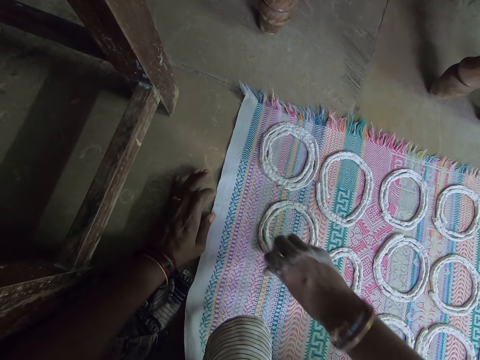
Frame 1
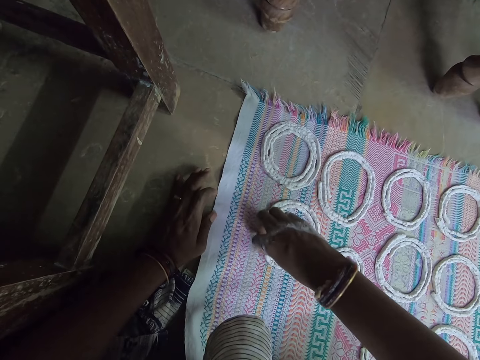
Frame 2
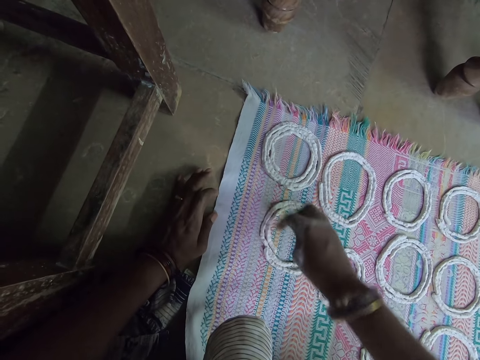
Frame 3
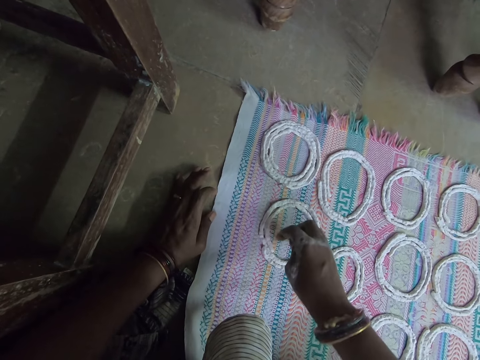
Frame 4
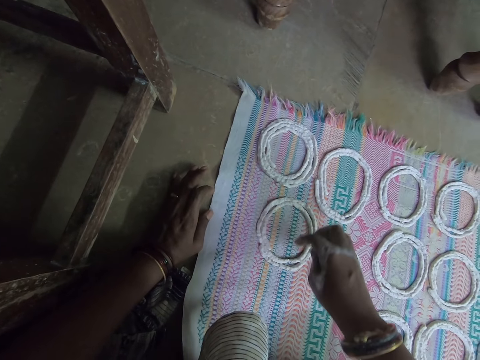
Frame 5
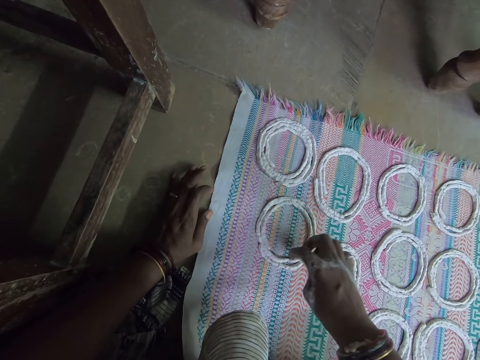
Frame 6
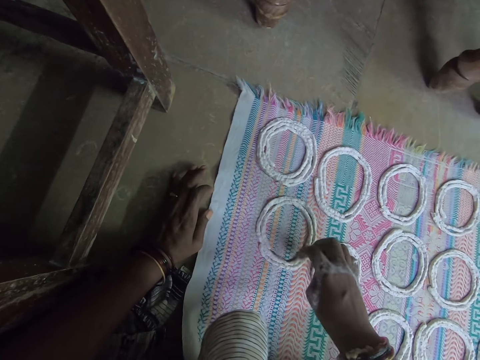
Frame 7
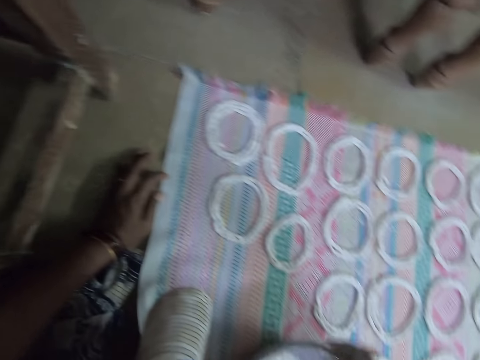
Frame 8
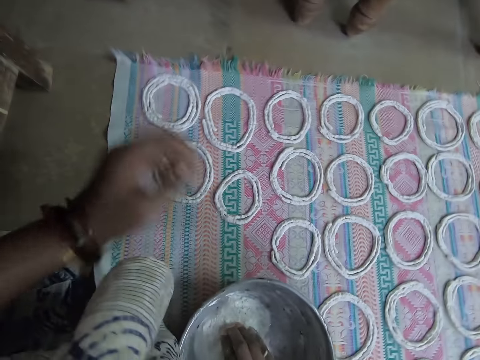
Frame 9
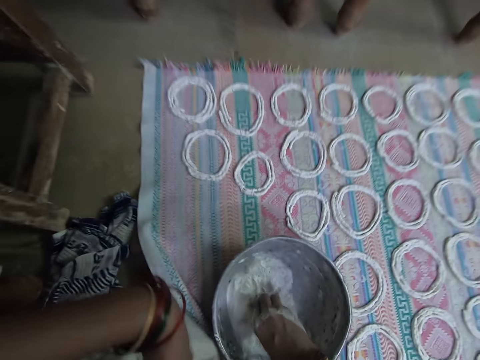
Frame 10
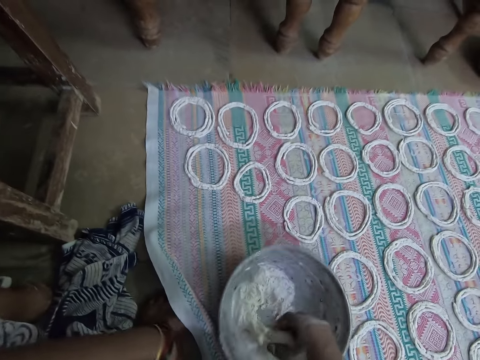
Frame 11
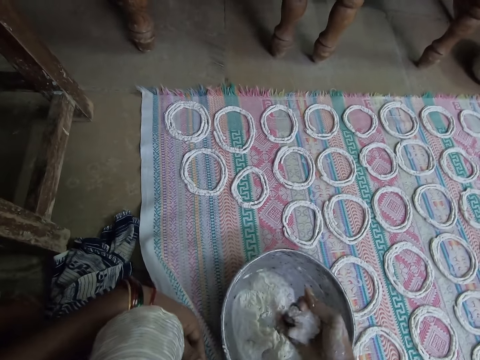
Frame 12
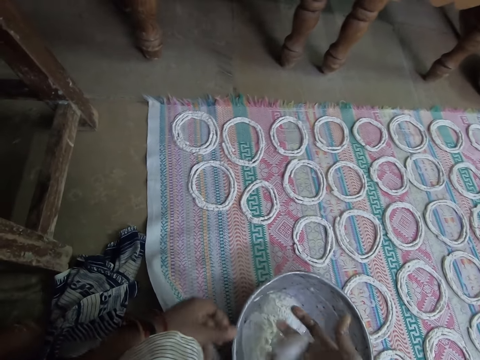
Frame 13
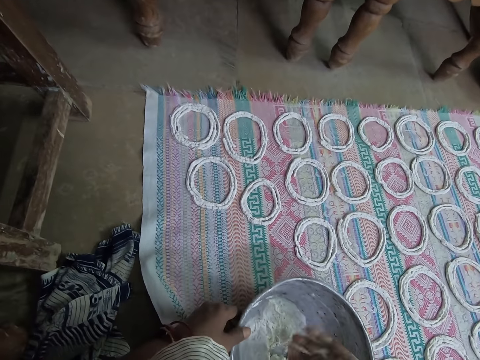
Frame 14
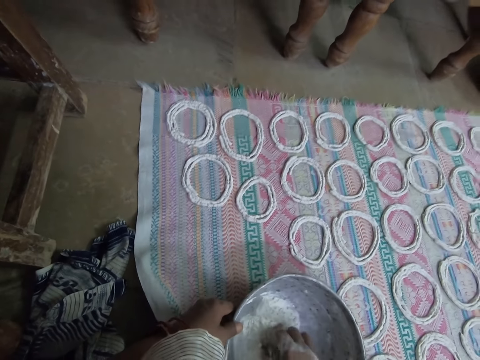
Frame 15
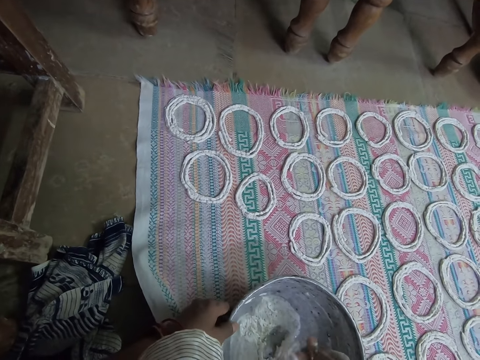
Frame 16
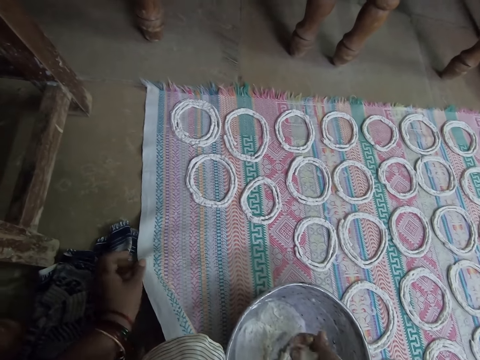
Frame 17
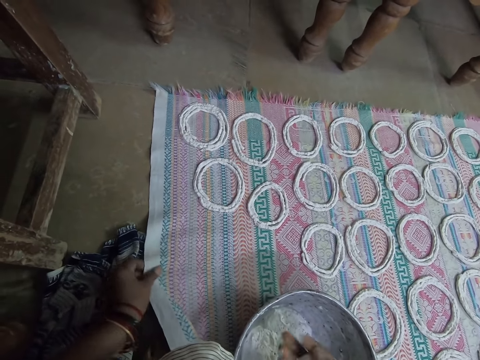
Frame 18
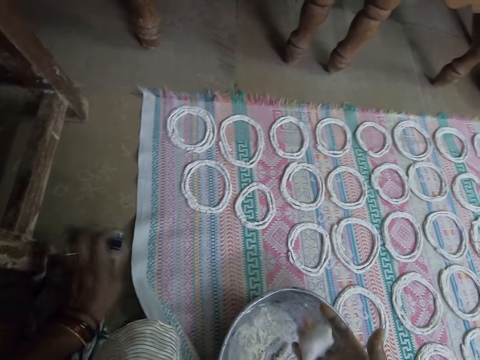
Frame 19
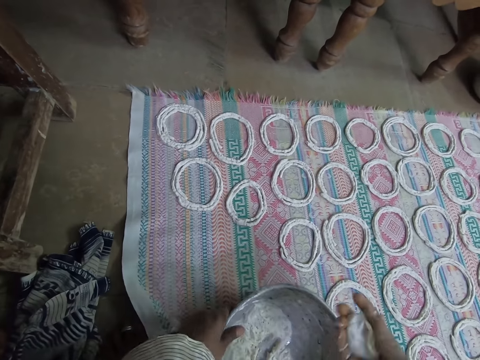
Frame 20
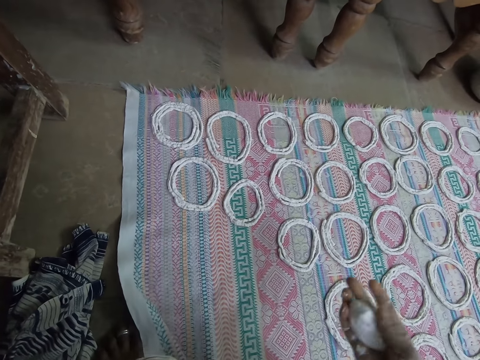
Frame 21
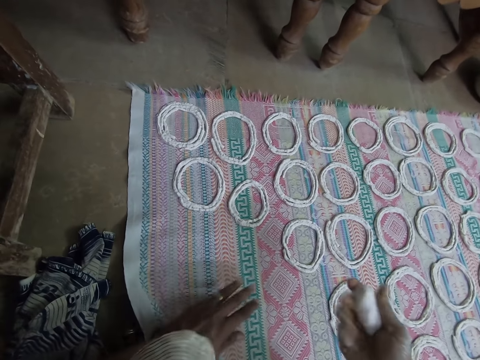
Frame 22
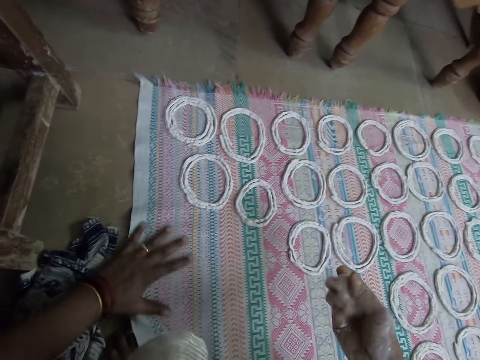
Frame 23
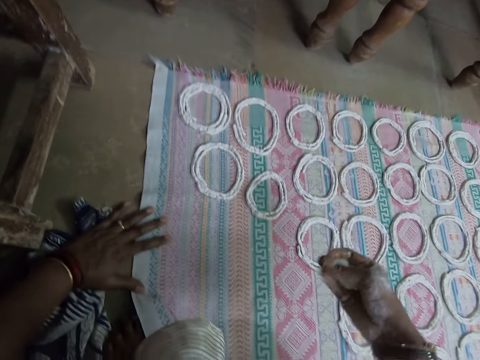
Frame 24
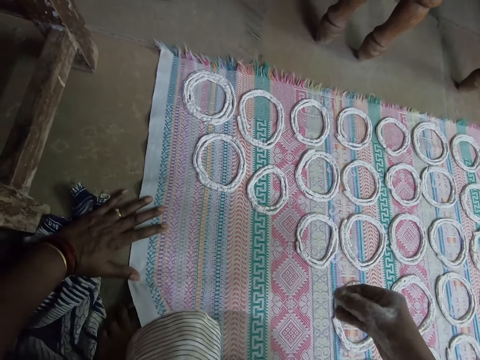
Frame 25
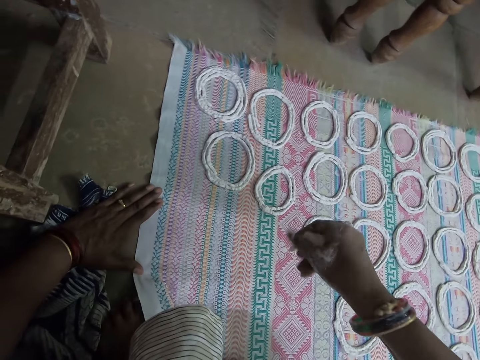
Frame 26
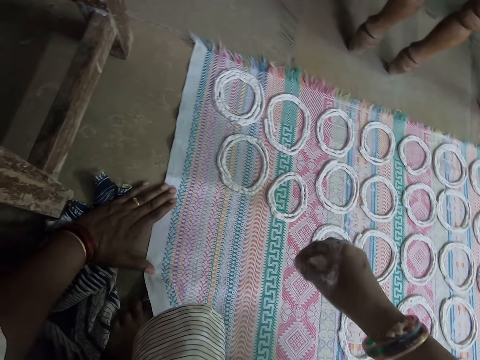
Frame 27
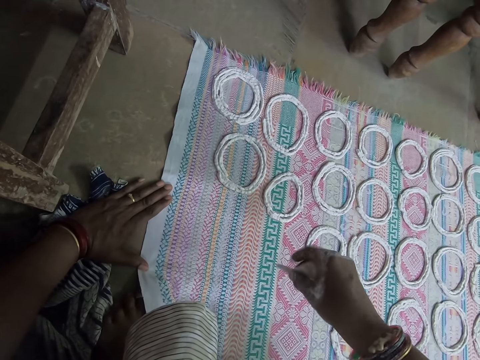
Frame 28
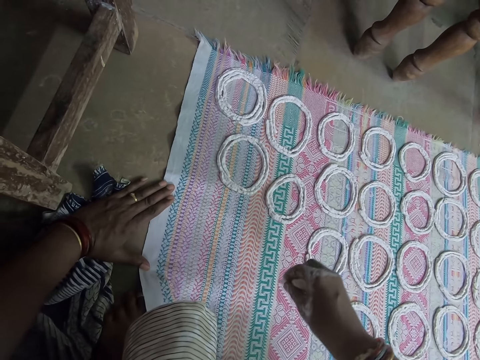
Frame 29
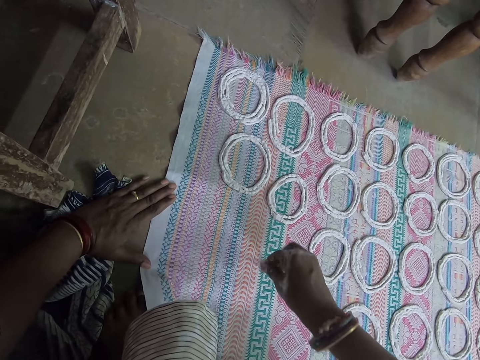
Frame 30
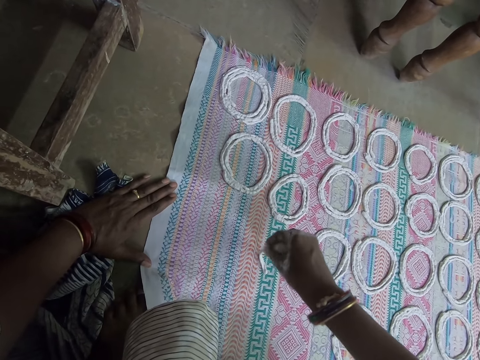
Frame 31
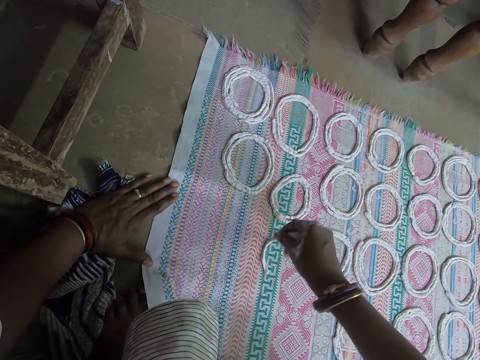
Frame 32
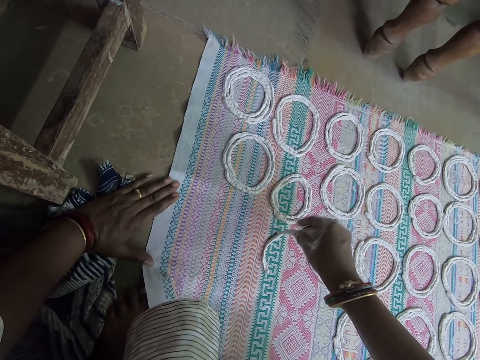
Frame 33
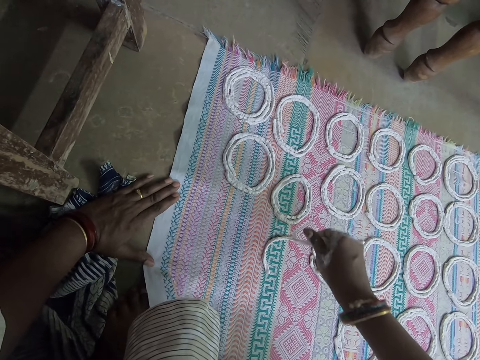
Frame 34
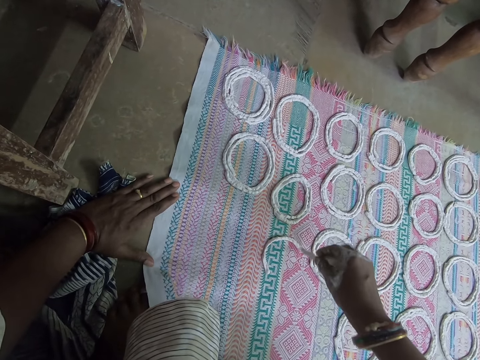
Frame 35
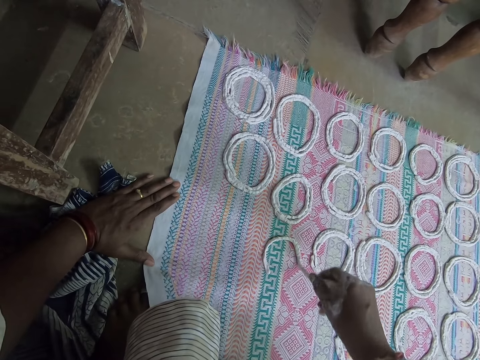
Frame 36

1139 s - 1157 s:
The camera wearer adjusts the rolled murukku snack paste on the mat with her right hand. She scoops murukku snack paste from the bowl on the mat with her right hand. She presses the murukku snack paste in her right hand. She rotates the dough on her hand. She scoops murukku snack paste from the bowl on the mat with her right hand. She holds the dough. She presses the murukku snack paste in her right hand. She holds the mat. She shifts the bowl on the mat with her left hand. She holds the basin. She rotates the dough on her hand. She sweeps the mat on the floor with her left hand. She makes shapes out of the murukku snack paste in her right hand on the mat on the floor.

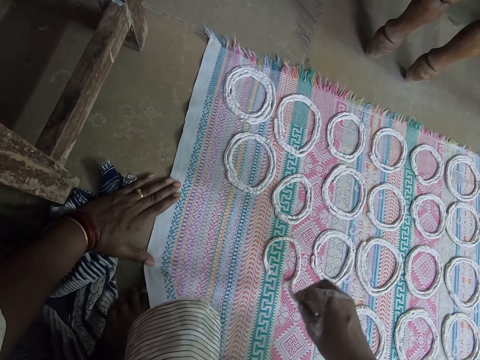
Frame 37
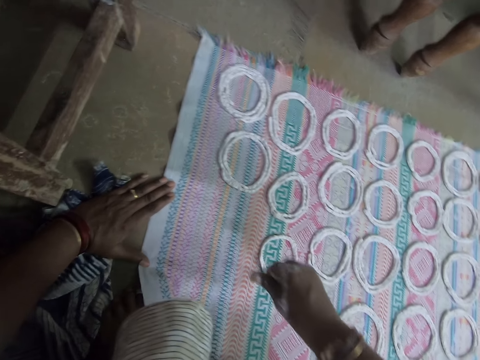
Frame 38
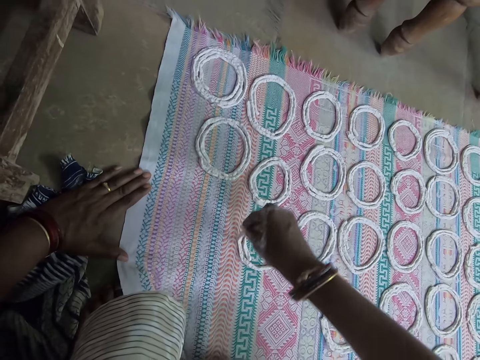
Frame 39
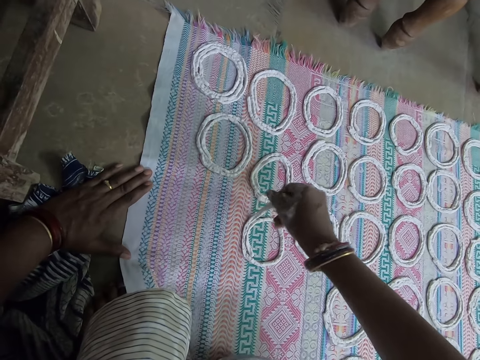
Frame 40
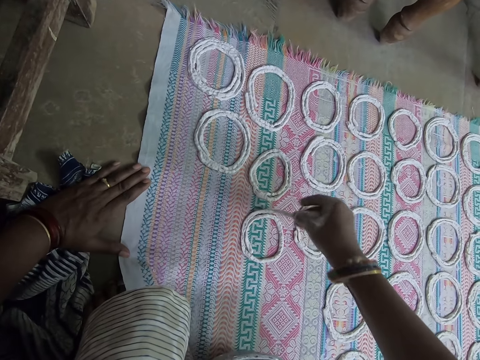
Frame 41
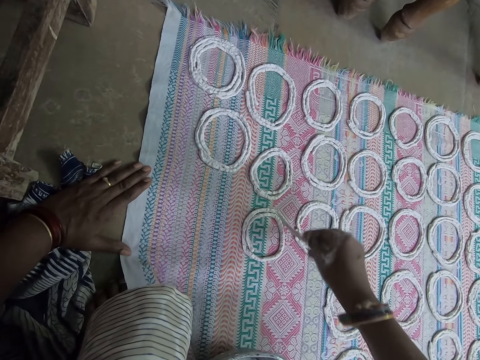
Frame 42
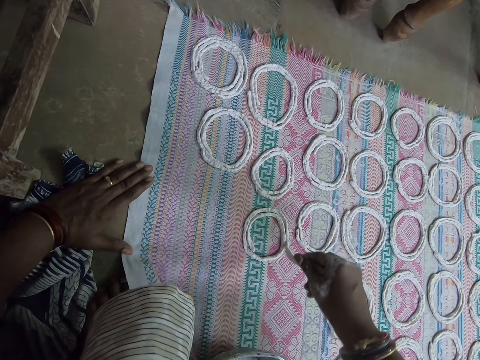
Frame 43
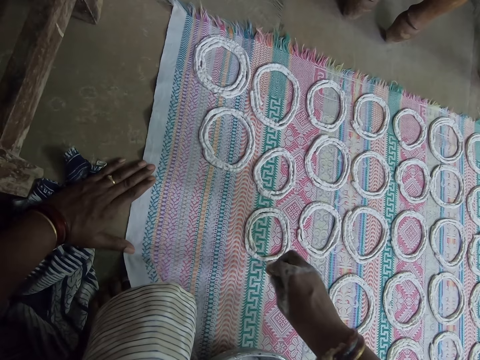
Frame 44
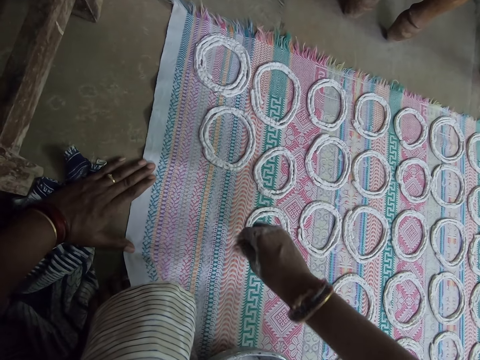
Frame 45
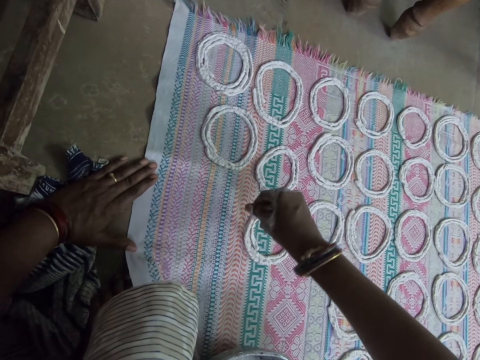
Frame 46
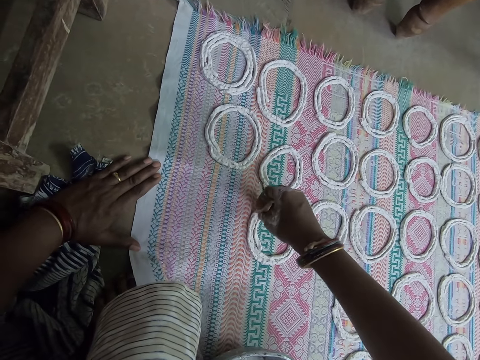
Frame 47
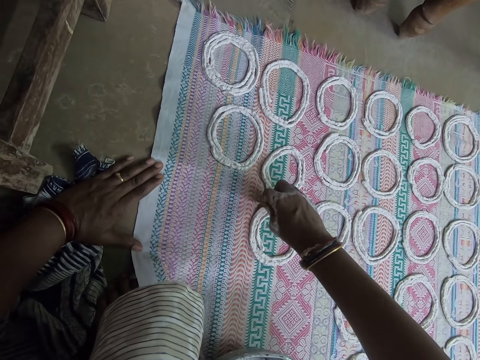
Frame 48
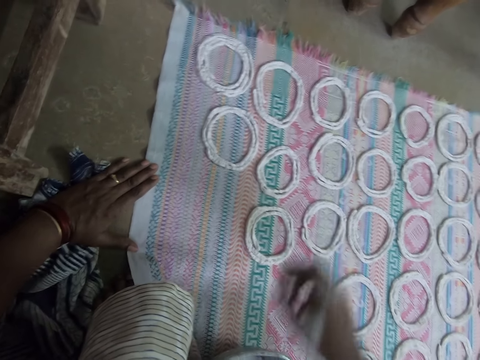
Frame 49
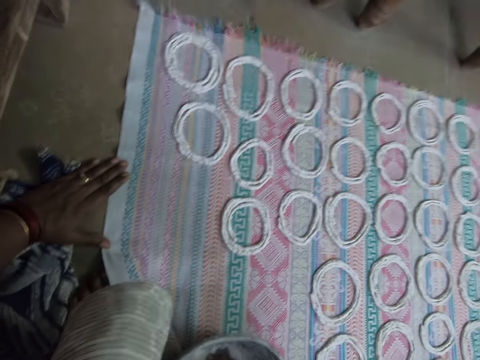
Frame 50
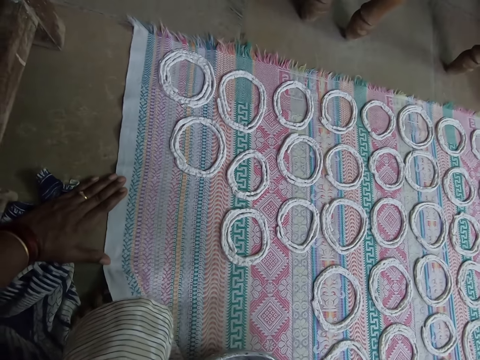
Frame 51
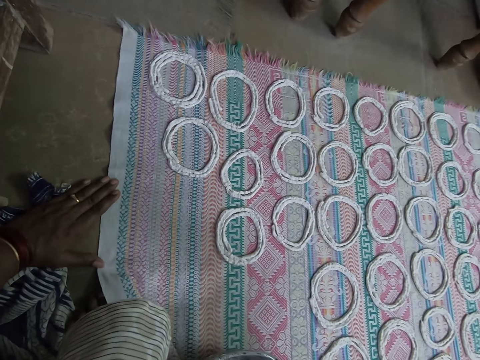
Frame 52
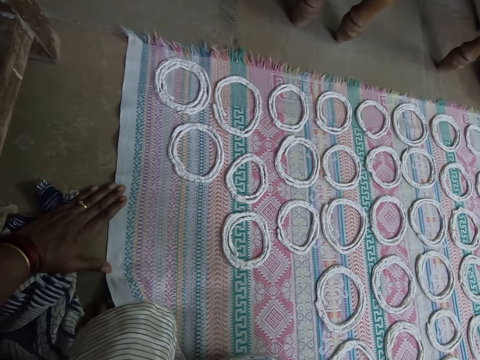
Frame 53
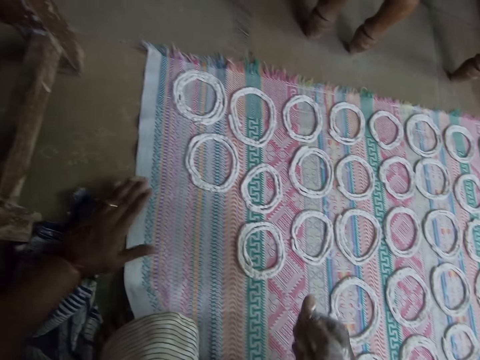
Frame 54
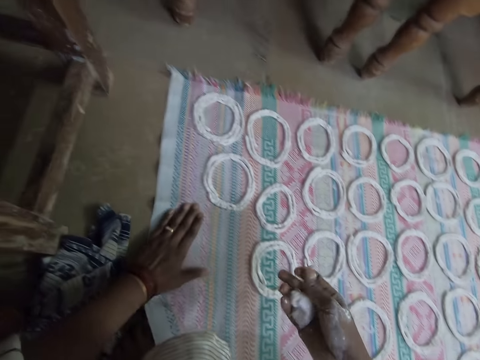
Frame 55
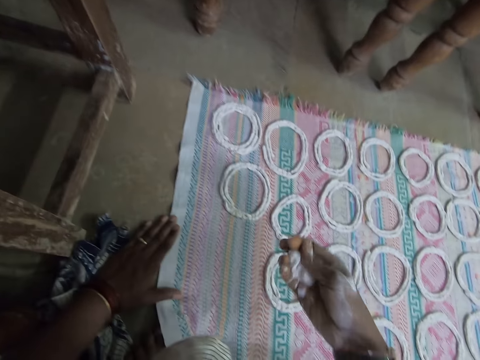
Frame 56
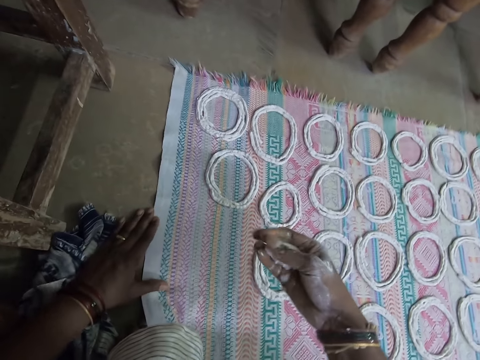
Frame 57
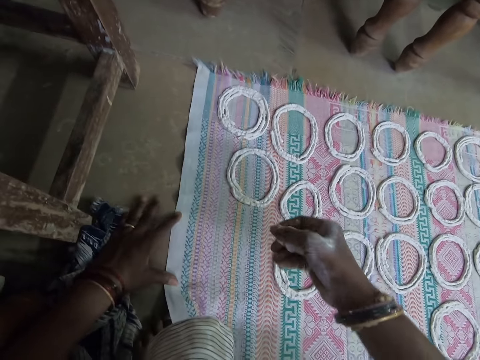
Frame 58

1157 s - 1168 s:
The camera wearer pulls her hand slightly. She scoops murukku snack paste from the bowl on the mat with her right hand. She presses the murukku snack paste in her right hand.
